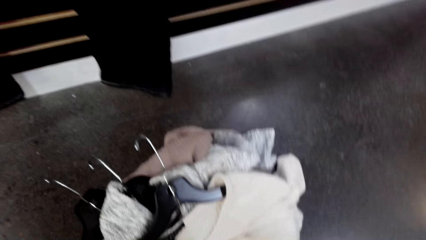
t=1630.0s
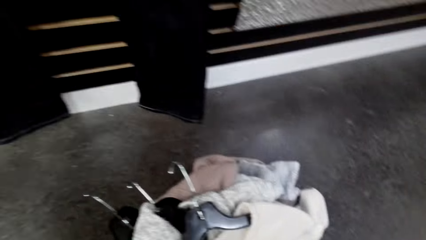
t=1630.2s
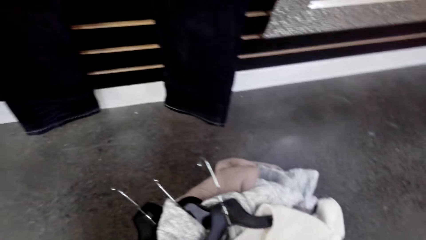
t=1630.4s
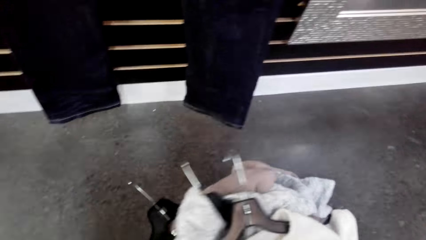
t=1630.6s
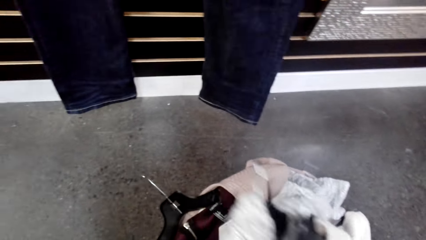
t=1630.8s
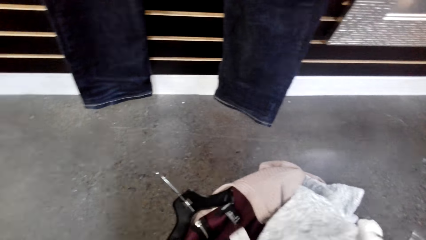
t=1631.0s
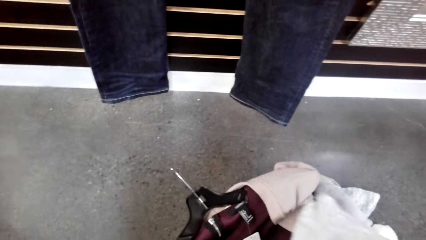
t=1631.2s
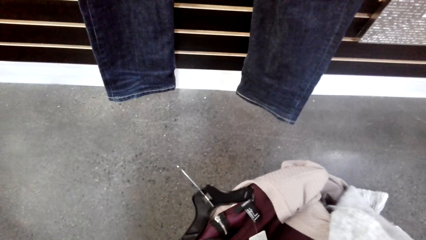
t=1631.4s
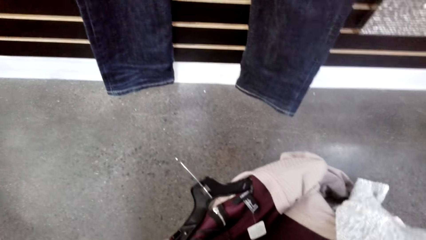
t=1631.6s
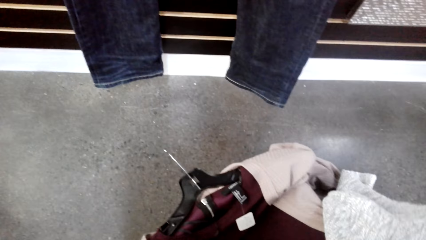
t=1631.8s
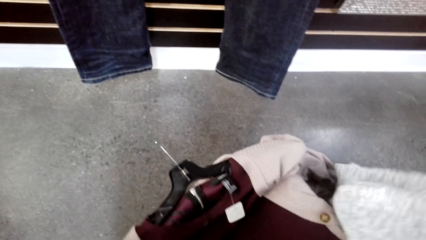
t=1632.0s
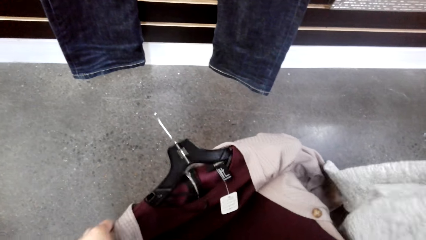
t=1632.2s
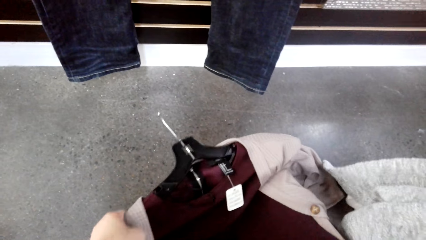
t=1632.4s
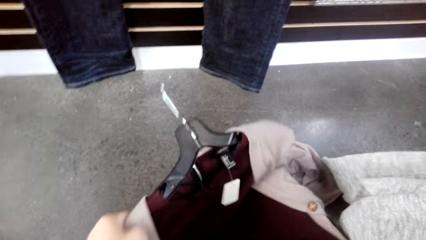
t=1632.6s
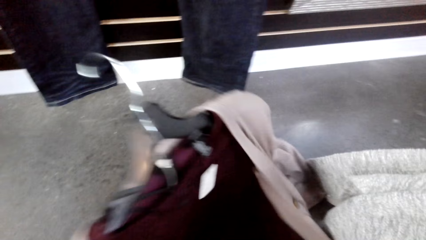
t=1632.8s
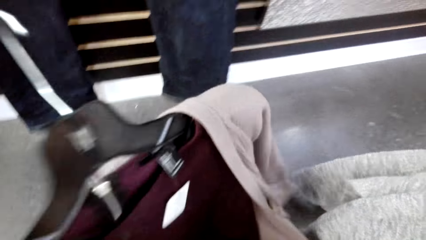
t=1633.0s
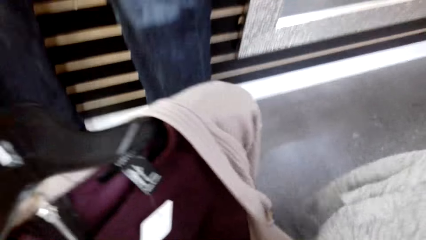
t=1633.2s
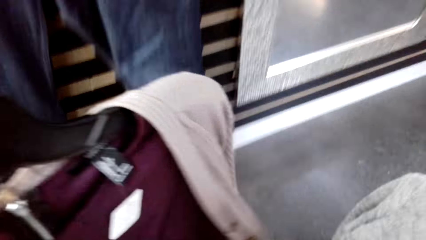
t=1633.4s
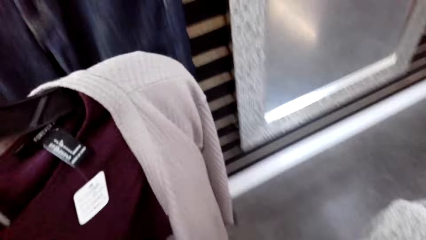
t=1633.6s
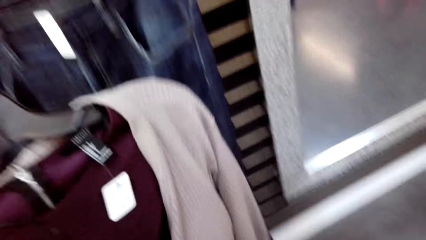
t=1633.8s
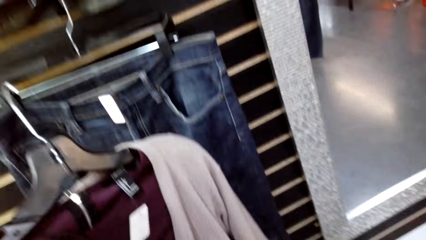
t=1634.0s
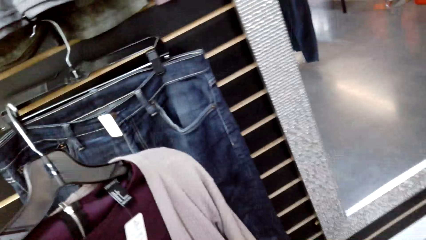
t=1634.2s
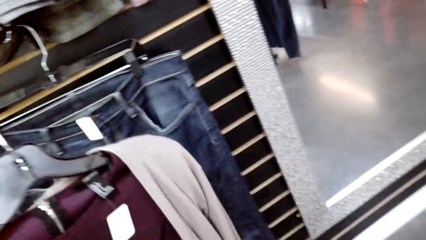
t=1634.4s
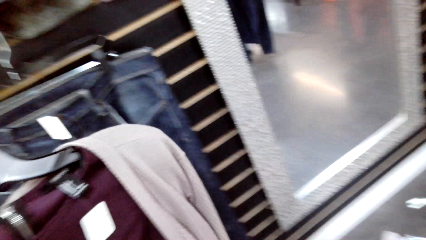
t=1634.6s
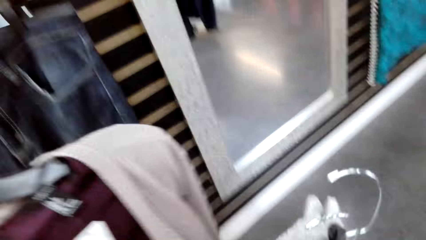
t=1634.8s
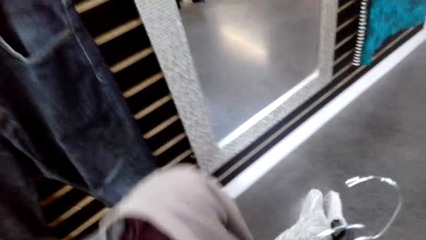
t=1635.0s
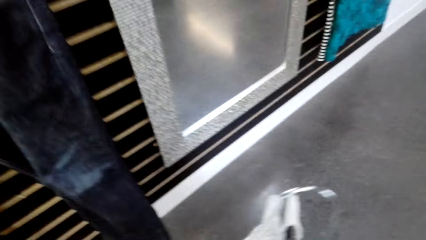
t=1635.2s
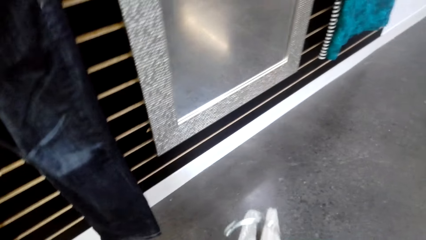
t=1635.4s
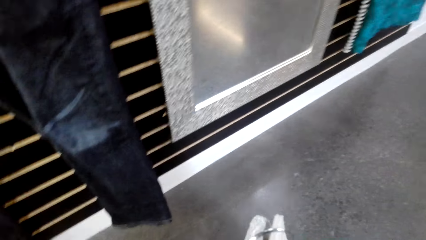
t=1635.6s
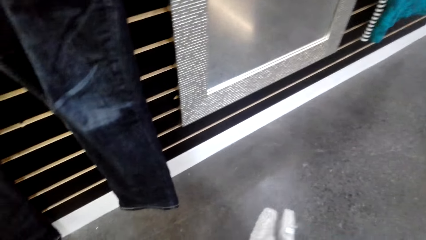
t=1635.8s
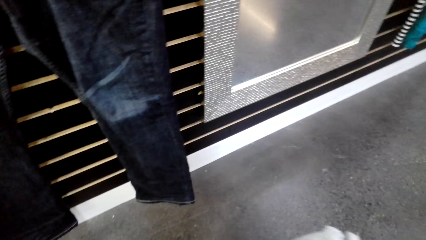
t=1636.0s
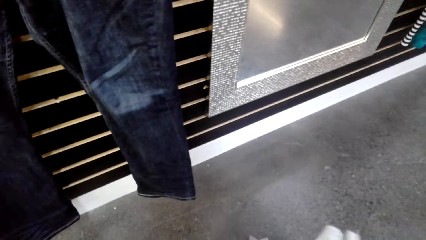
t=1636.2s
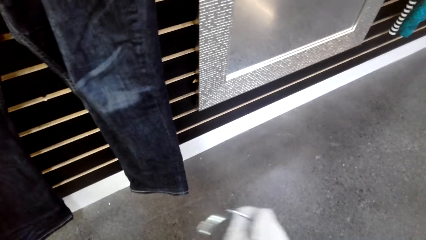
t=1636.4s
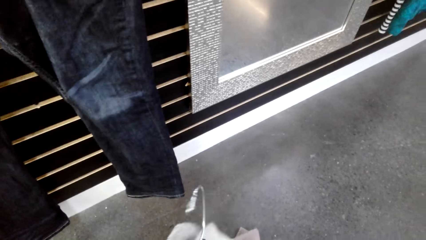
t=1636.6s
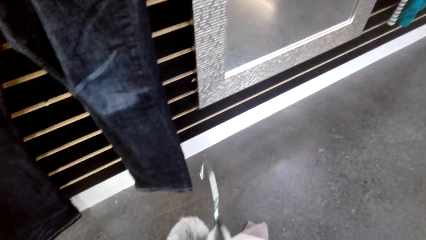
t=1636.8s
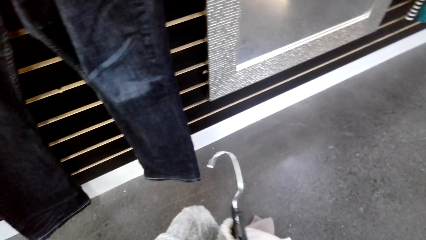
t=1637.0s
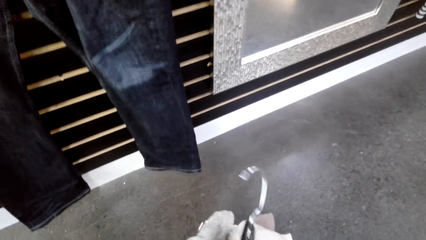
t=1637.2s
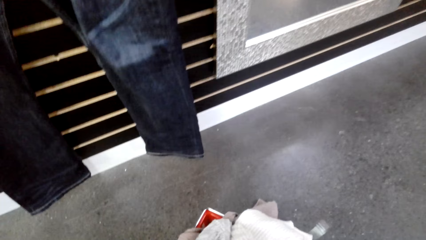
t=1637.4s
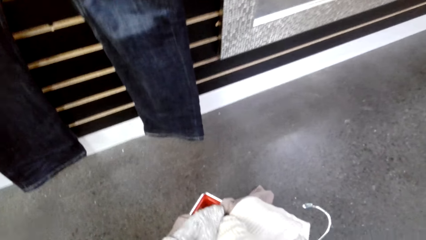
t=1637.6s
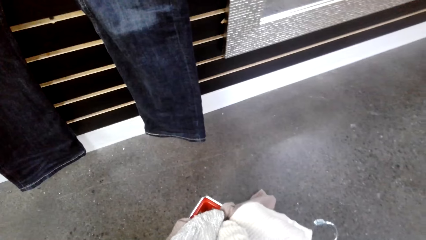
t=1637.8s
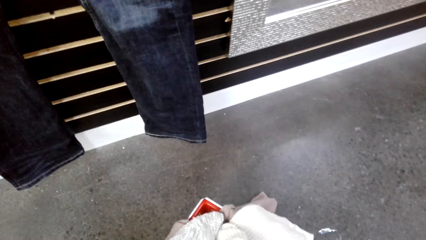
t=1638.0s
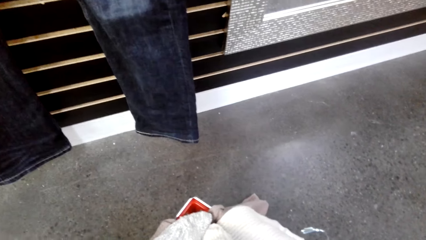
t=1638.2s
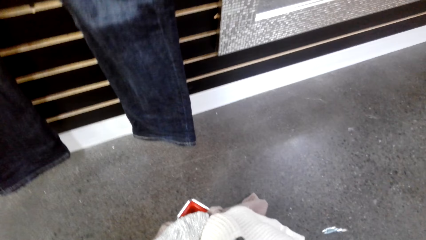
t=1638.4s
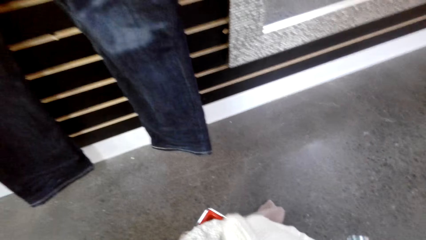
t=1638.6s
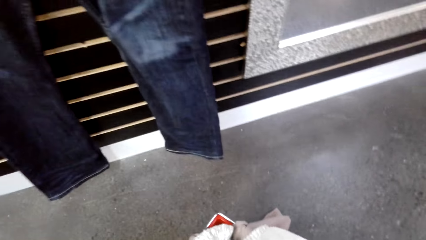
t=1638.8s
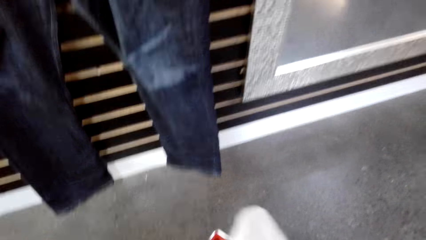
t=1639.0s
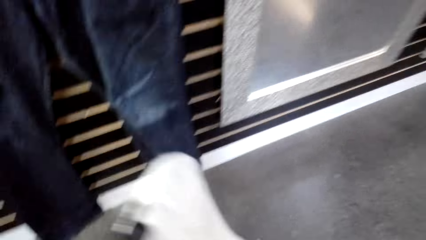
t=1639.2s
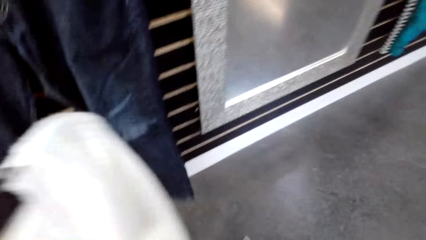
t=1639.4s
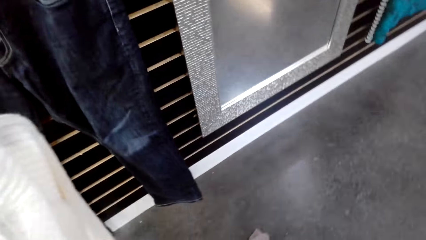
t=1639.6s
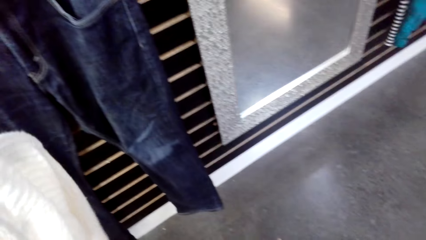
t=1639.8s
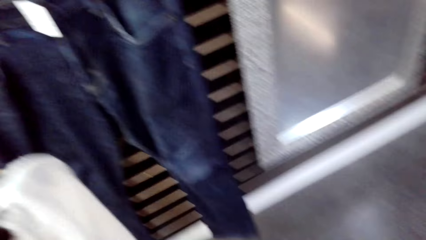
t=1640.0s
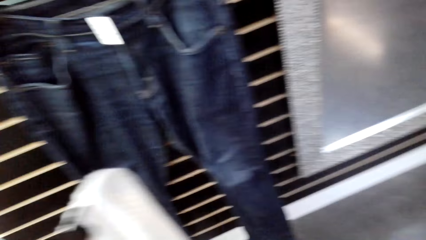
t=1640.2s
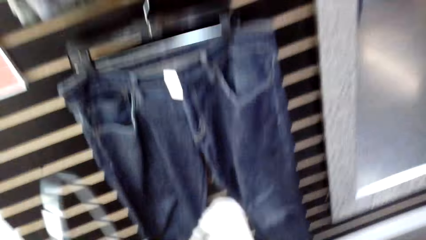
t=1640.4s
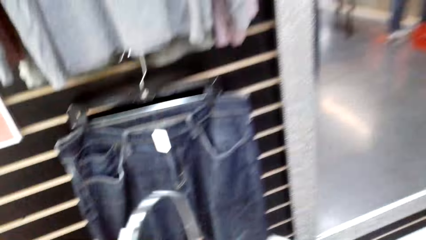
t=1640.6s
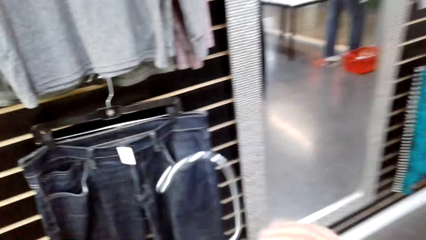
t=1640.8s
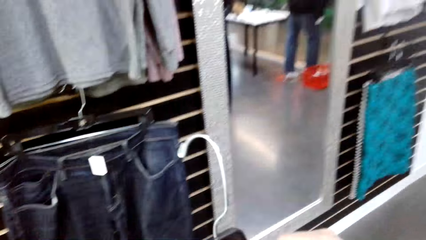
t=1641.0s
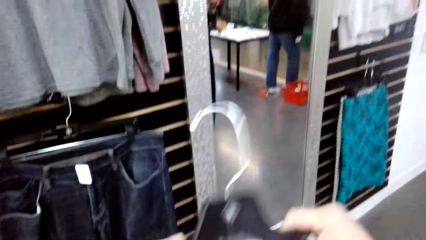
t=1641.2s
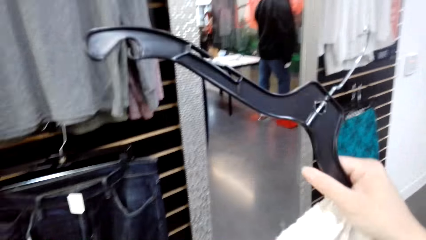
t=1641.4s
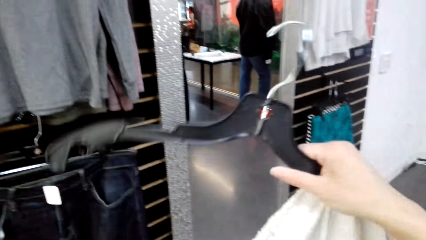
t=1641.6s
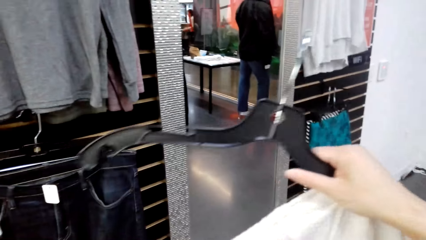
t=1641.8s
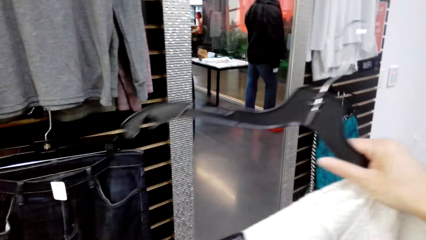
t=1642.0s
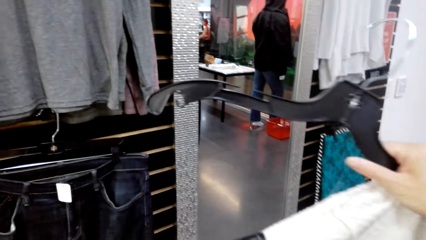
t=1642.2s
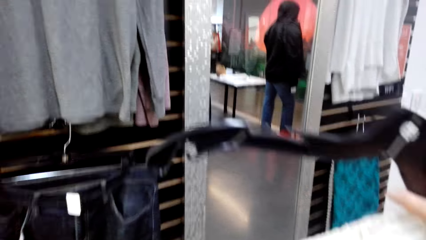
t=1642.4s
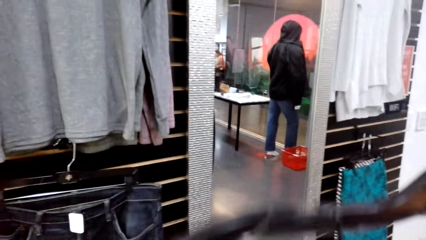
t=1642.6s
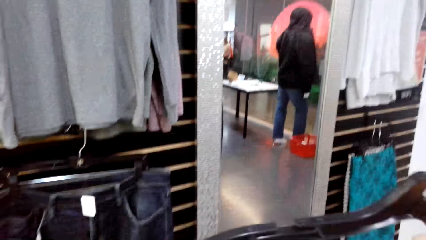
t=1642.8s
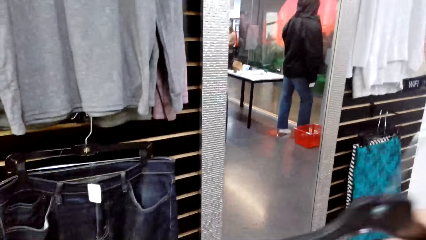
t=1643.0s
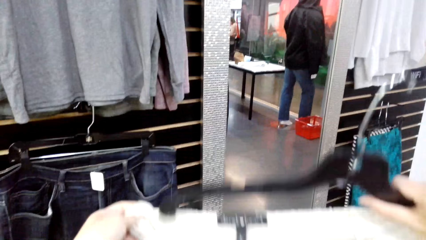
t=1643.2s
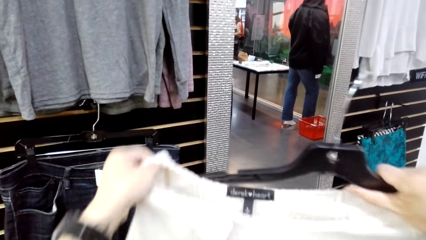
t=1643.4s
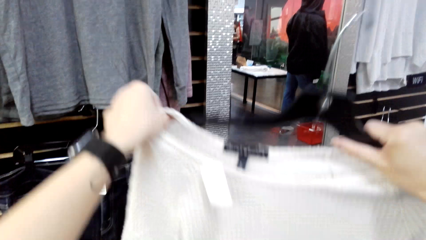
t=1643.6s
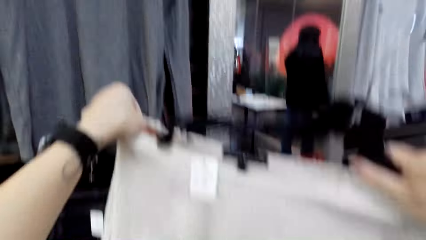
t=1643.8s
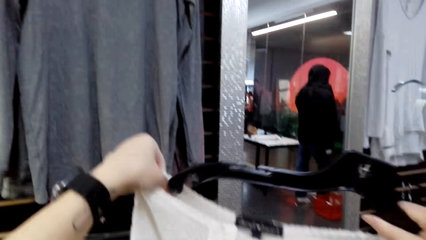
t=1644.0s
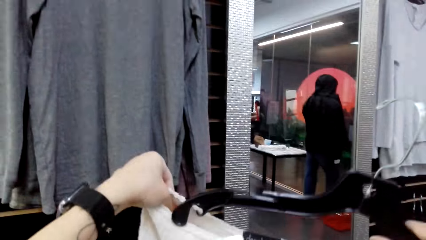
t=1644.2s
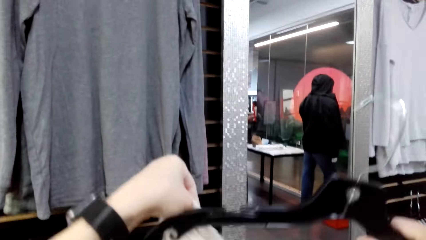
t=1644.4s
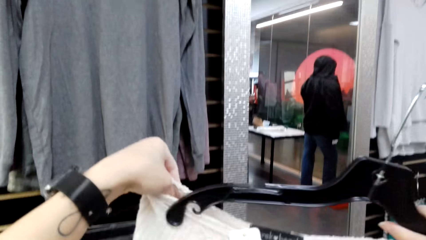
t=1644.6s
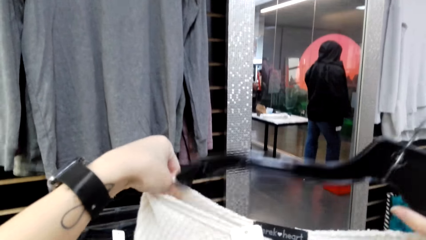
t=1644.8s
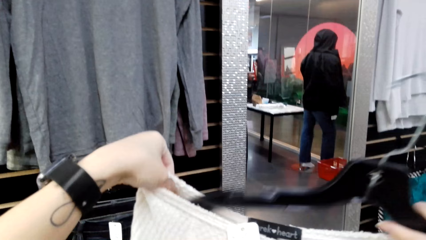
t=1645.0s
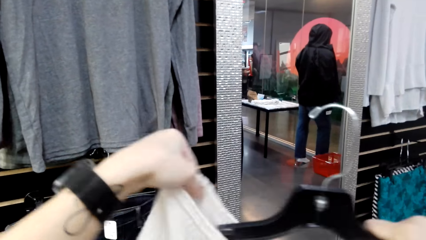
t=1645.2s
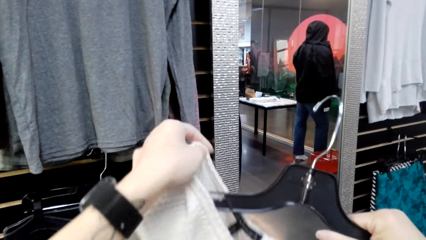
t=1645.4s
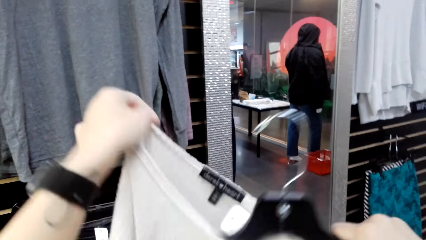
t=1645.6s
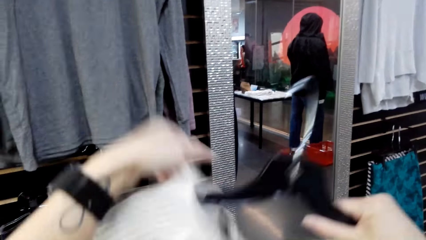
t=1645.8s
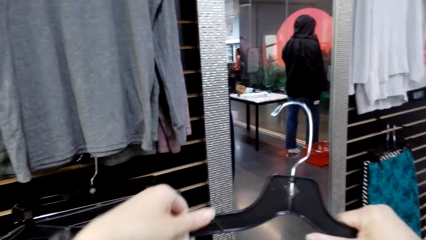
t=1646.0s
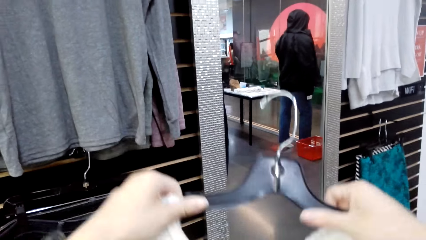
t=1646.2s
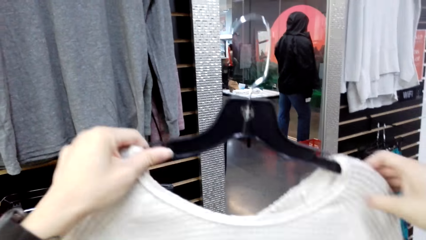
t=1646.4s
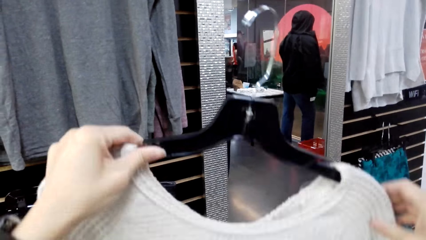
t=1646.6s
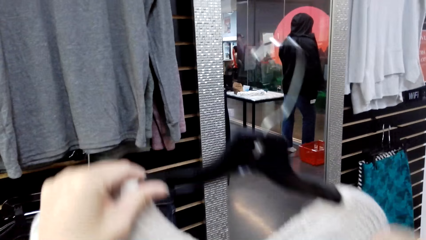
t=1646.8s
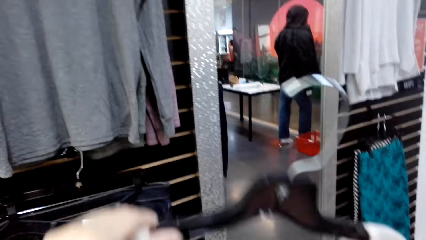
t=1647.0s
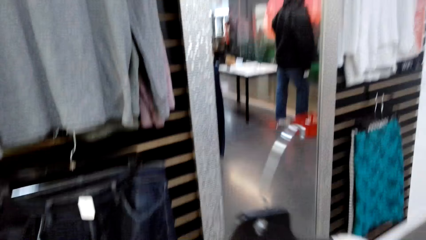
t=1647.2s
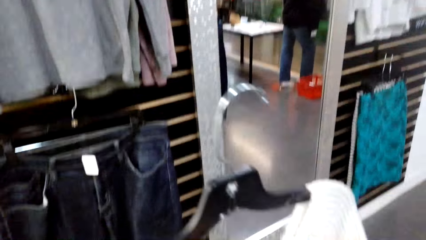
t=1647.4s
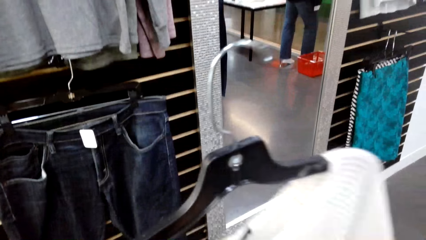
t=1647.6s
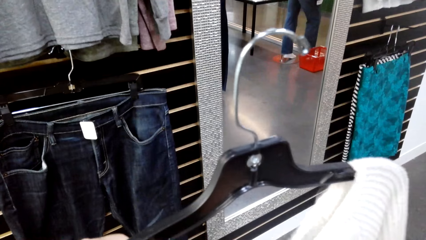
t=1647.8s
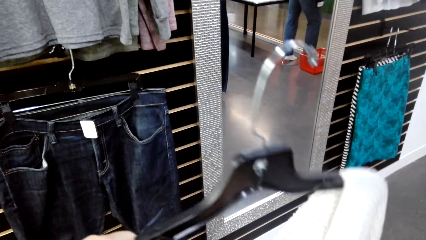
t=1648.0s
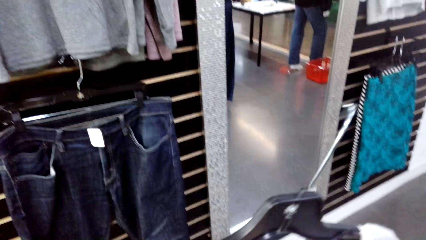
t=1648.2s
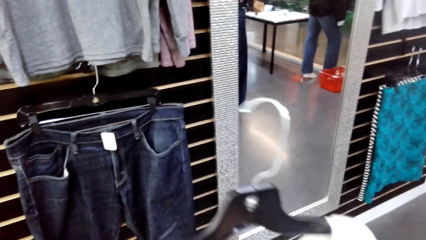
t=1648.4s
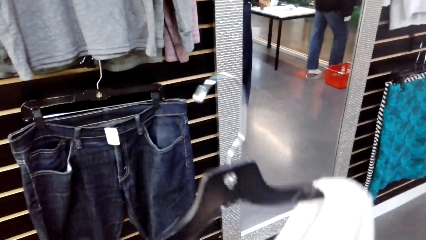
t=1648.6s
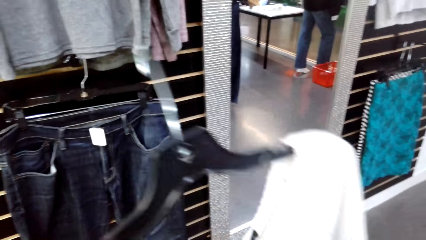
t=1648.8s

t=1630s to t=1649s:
The camera wearer picks up a sweater. They lift the sweater tops. They put the sweater tops in the basket. They pick up a sweater top. They put a hanger in the sweater top.
